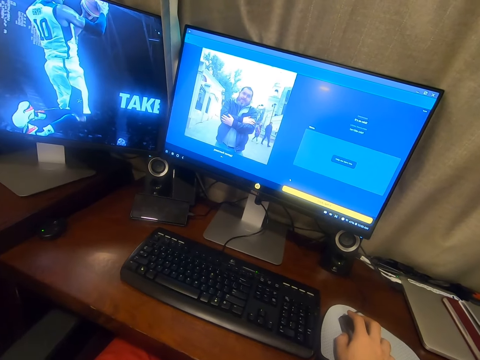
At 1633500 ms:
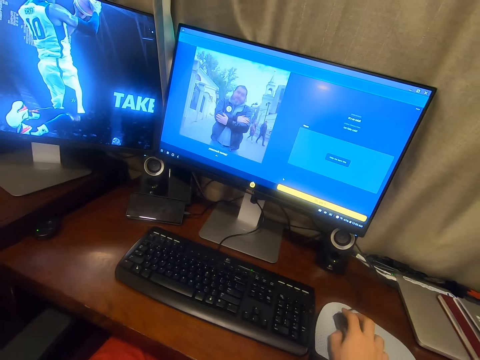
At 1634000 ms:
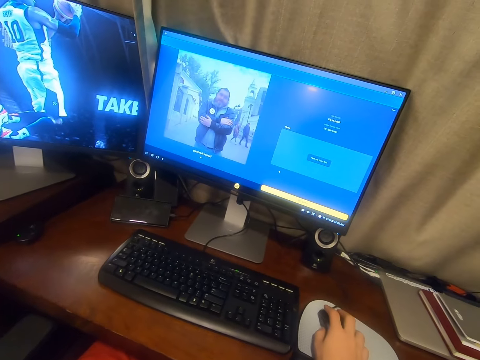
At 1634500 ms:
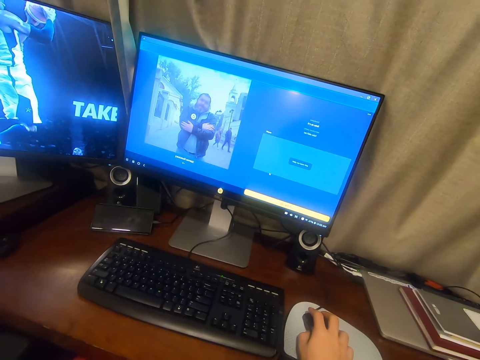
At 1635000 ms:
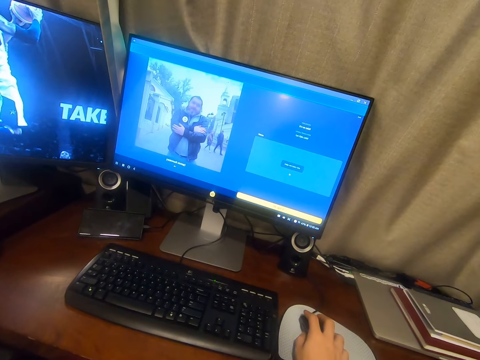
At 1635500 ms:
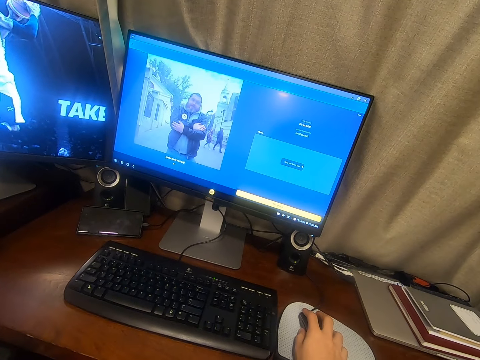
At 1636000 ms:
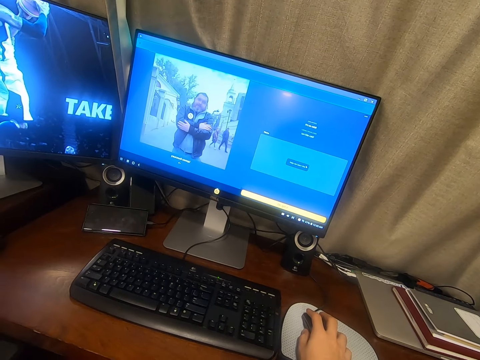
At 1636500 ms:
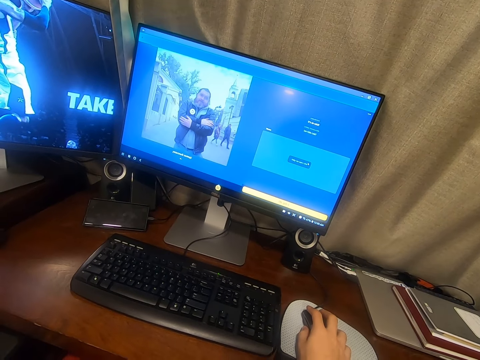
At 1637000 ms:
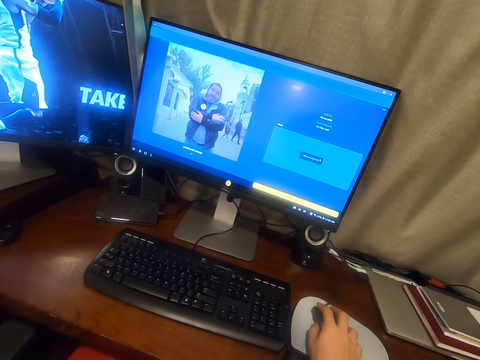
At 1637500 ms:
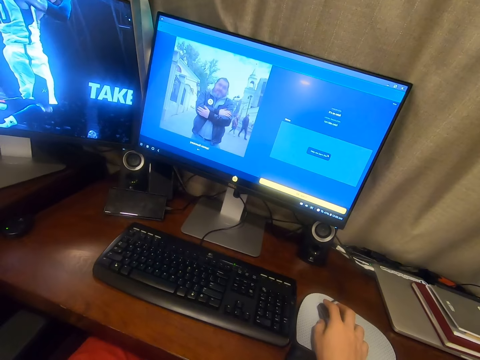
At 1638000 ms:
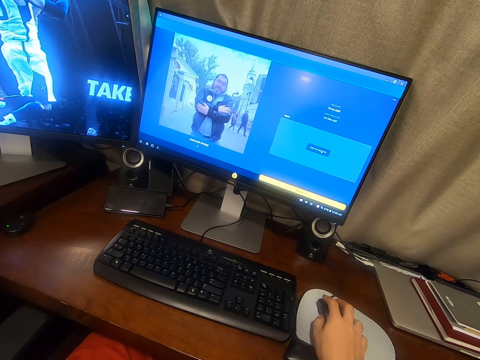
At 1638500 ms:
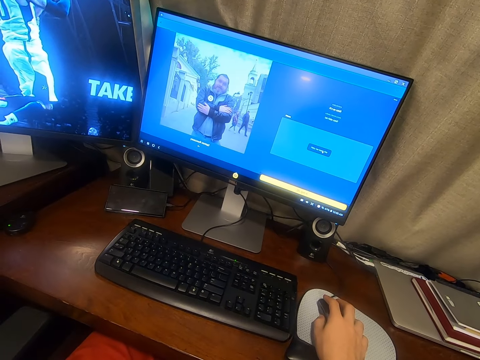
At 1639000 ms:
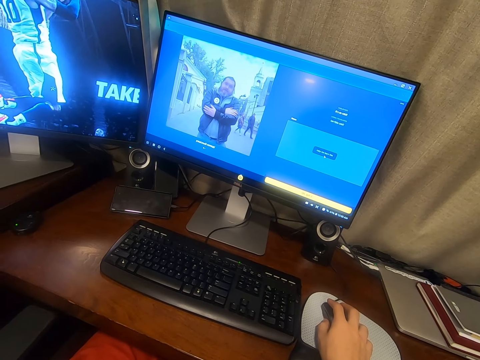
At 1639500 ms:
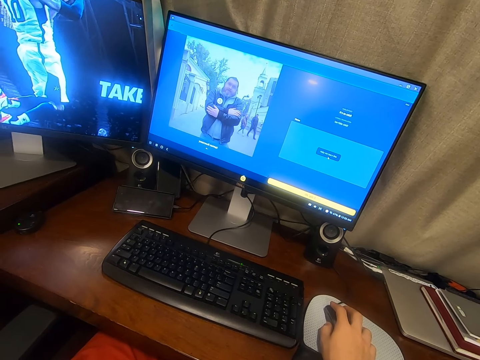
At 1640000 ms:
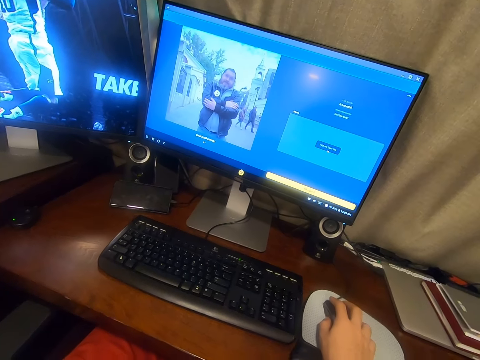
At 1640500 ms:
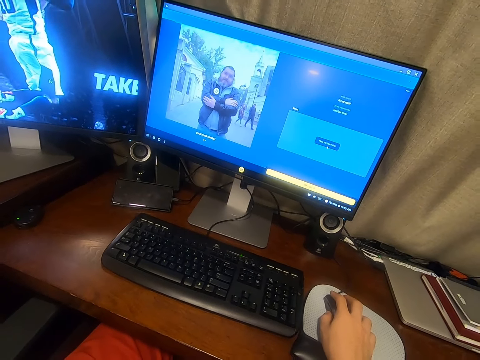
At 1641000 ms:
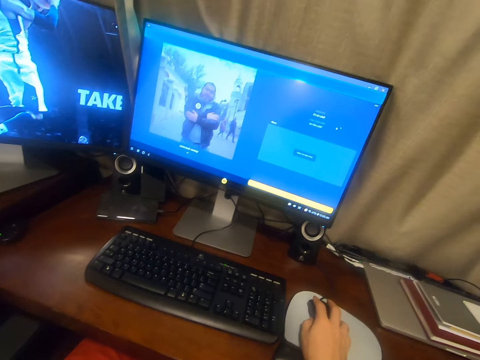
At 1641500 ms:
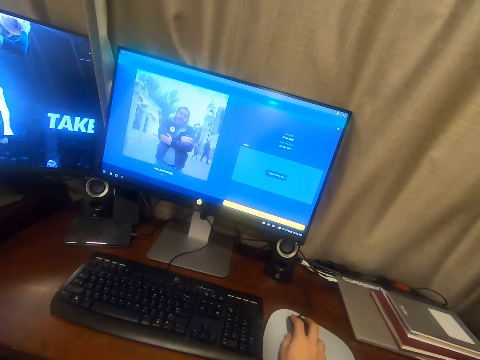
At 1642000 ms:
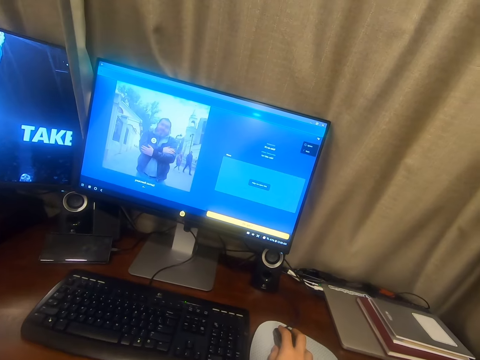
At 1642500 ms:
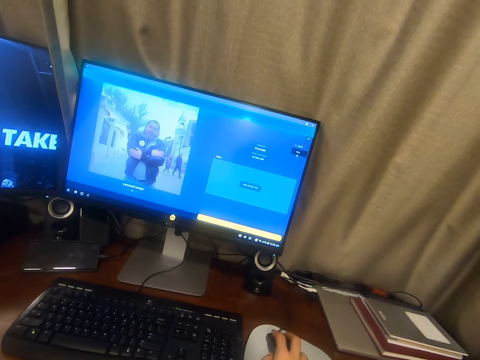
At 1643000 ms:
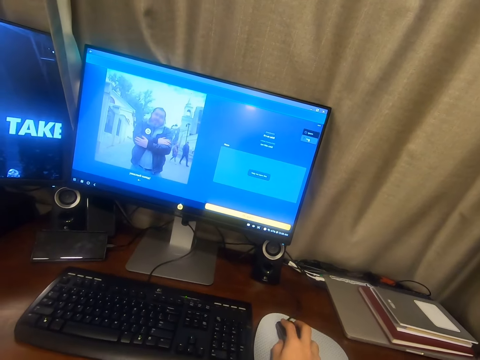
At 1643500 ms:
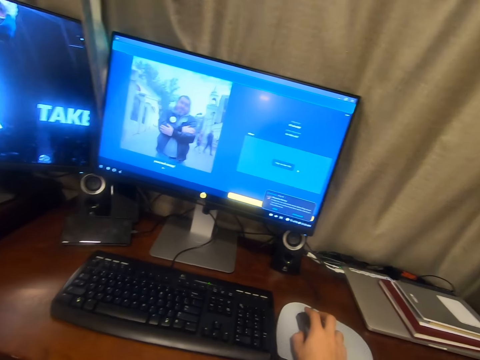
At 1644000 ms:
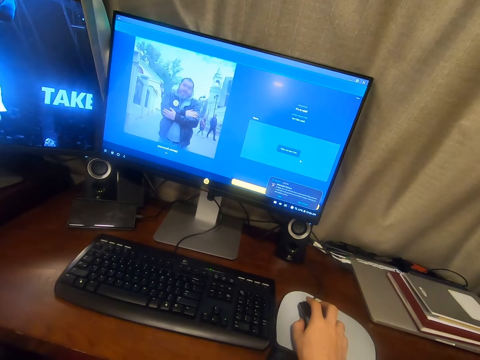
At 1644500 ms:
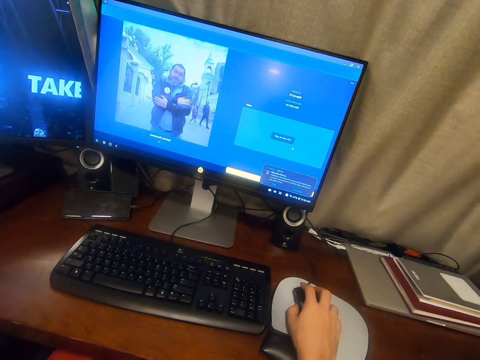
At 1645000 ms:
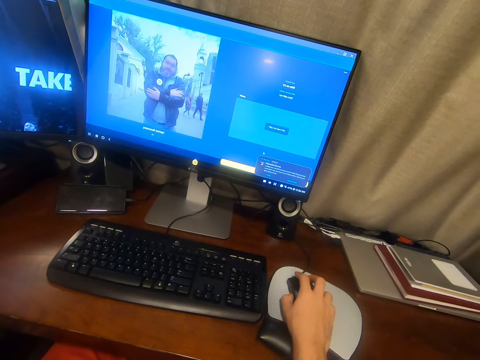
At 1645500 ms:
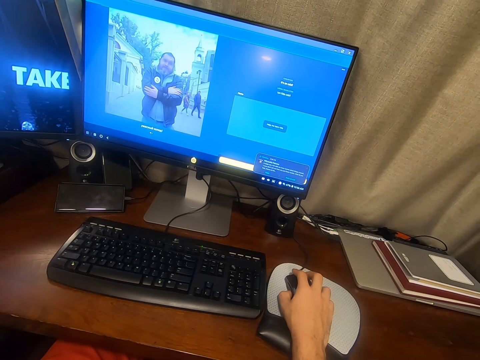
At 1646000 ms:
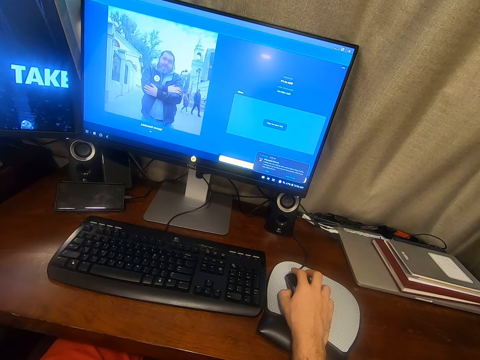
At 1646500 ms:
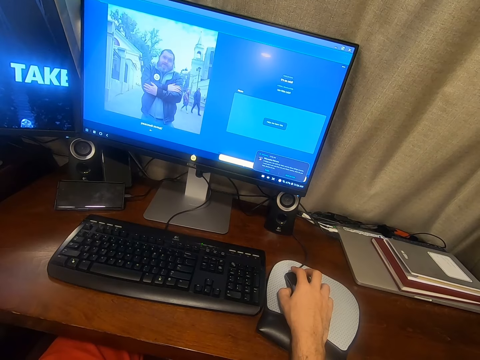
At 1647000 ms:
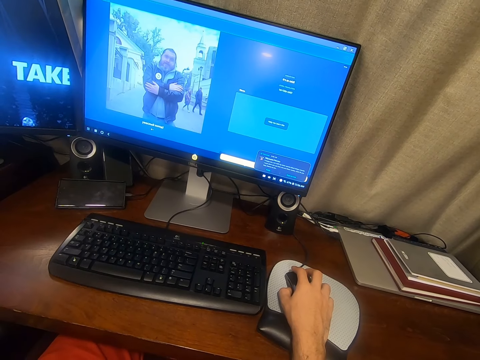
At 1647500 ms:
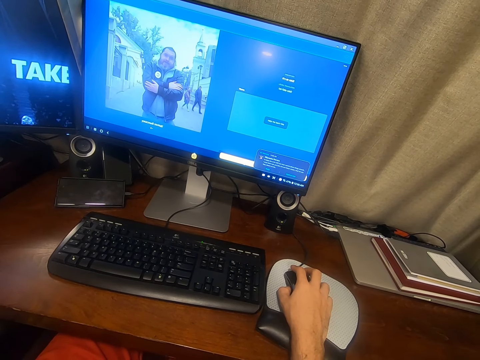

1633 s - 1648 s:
The camera wearer moves the computer mouse on the table. They press the mouse button.

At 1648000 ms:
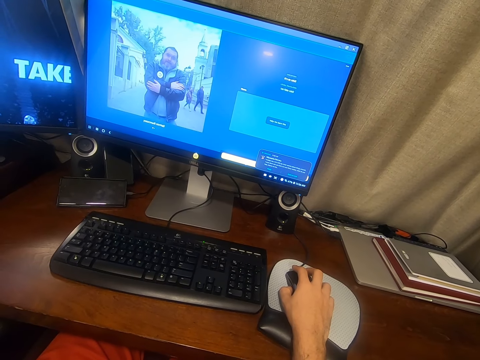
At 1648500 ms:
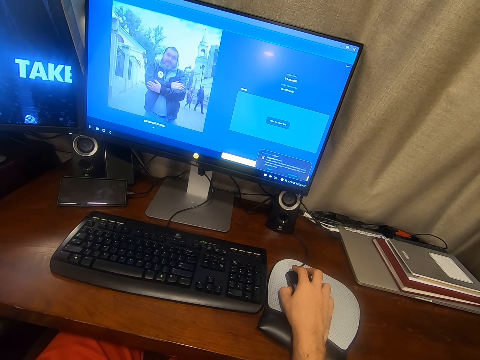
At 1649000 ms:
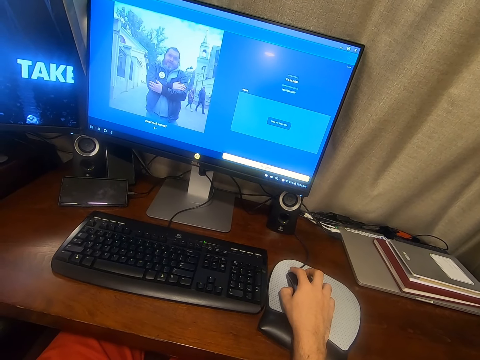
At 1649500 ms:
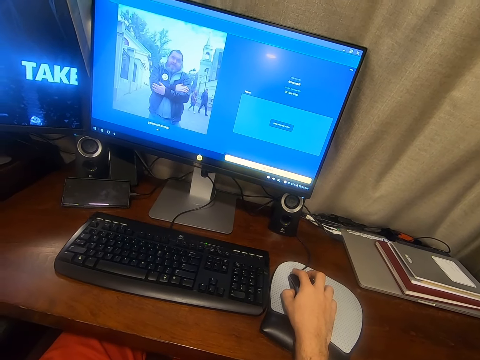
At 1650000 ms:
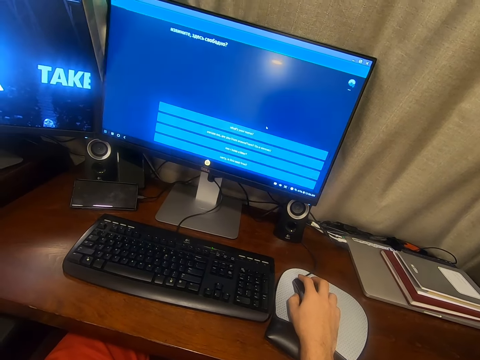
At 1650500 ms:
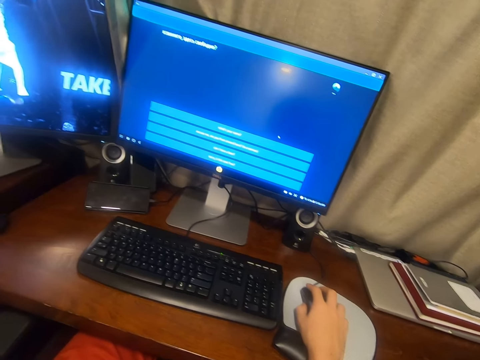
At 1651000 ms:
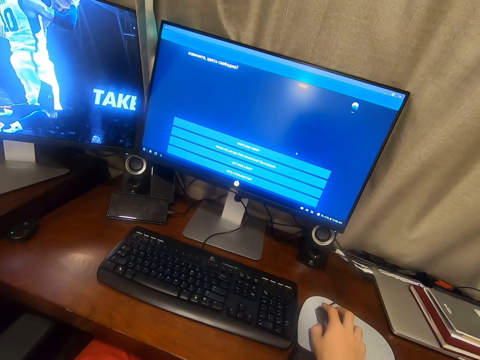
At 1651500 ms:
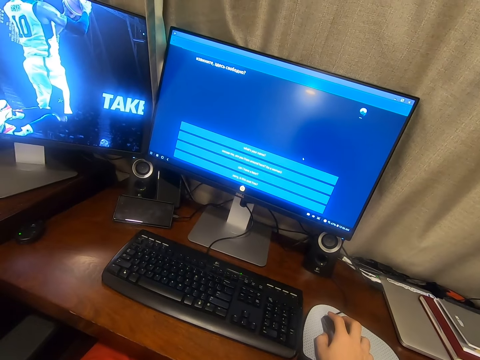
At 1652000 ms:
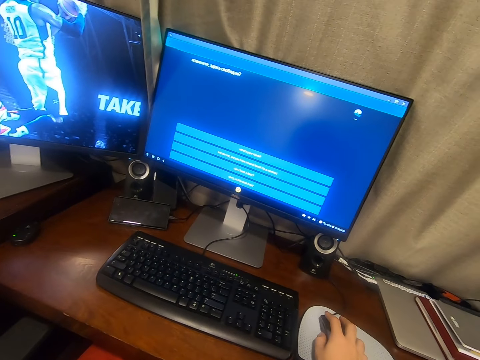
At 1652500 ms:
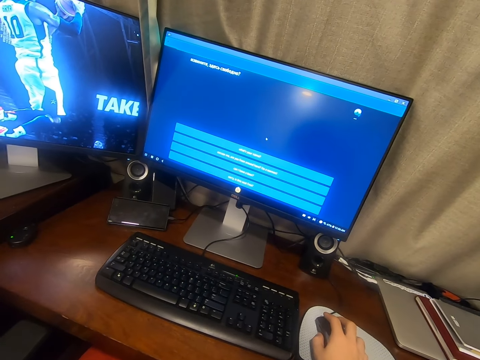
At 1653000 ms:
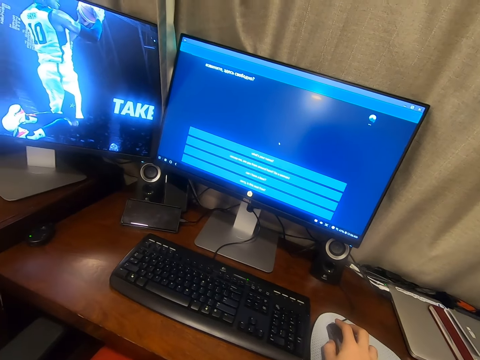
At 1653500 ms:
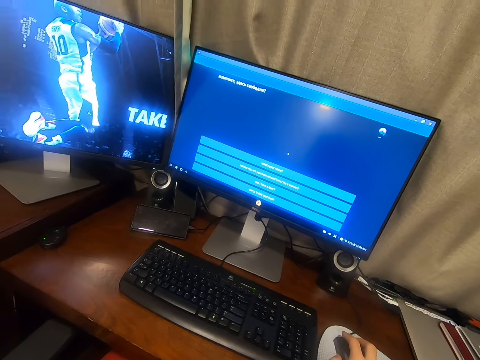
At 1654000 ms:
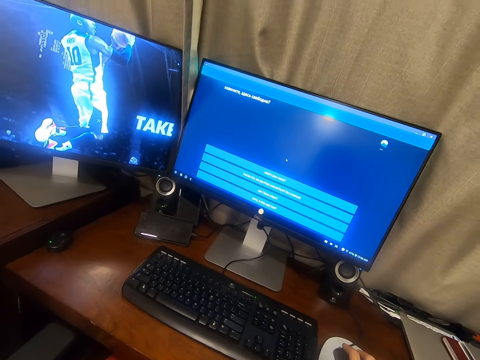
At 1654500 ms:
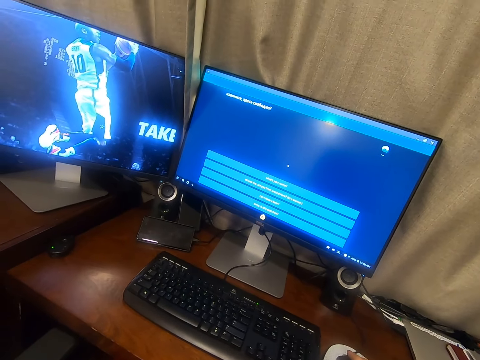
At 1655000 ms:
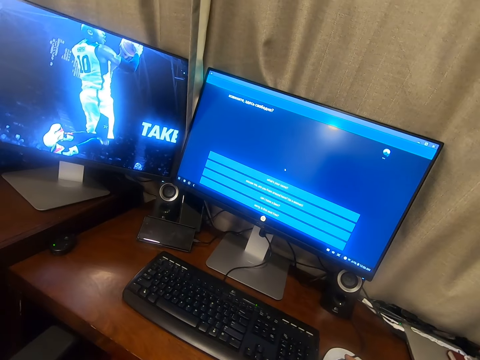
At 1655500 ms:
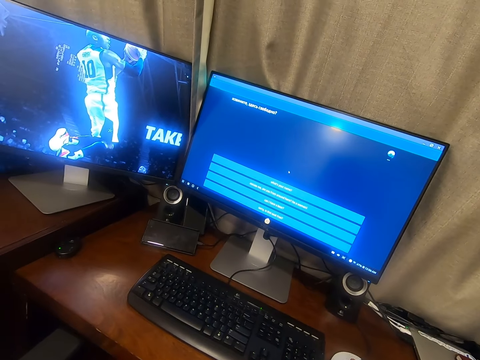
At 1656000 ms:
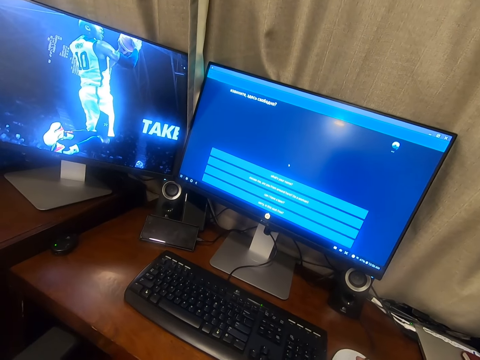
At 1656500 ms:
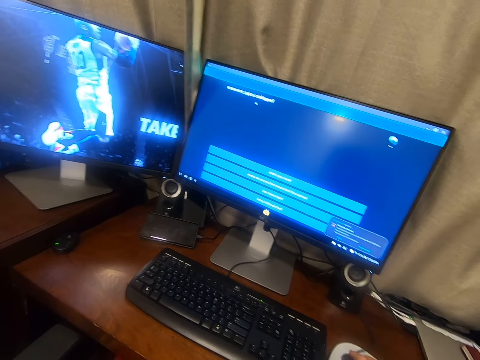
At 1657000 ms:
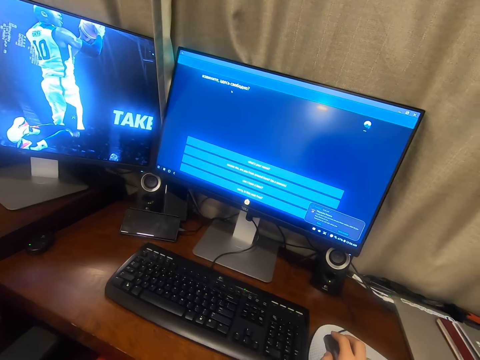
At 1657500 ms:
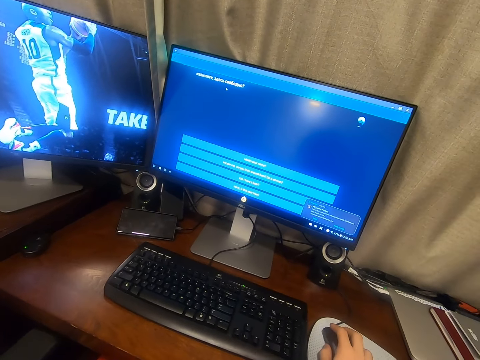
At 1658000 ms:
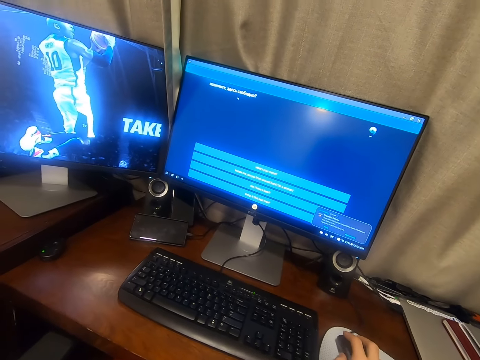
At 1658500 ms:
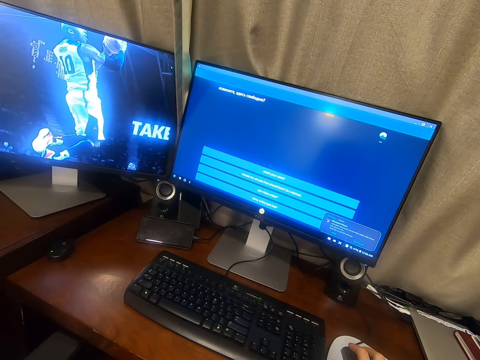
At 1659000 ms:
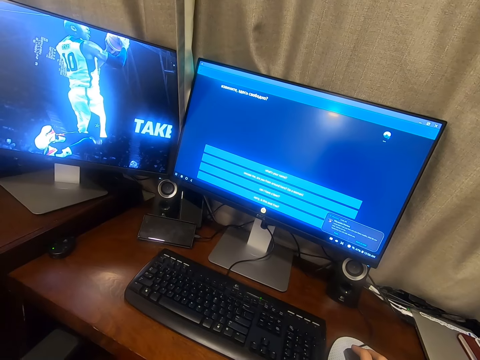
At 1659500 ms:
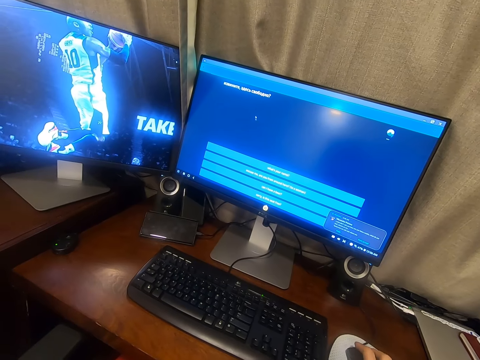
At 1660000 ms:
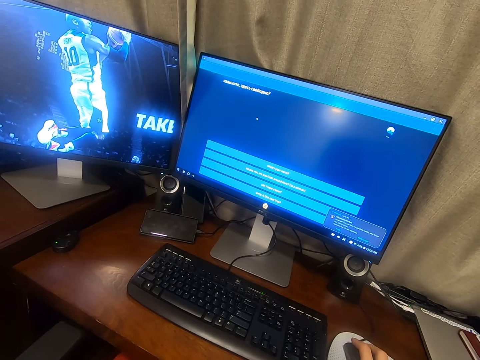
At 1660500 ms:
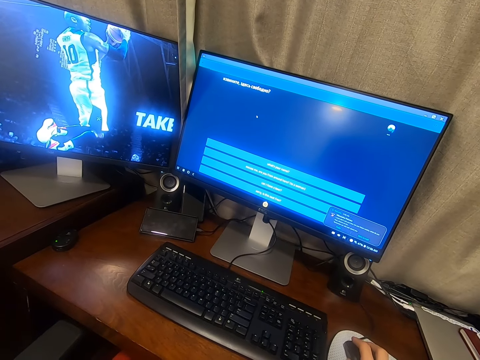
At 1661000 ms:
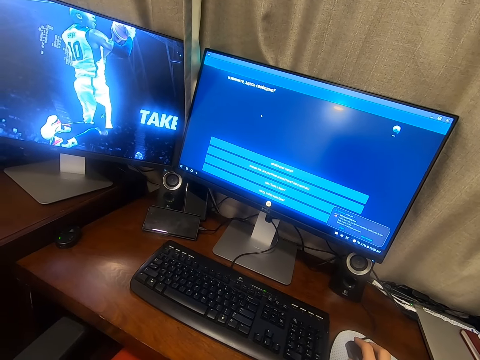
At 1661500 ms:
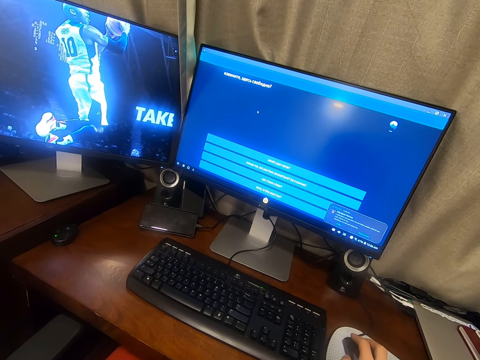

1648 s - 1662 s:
The camera wearer holds the computer mouse on the table with the right hand. They press the mouse button. They interact with something. They move the computer mouse on the table.
